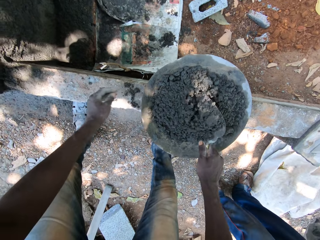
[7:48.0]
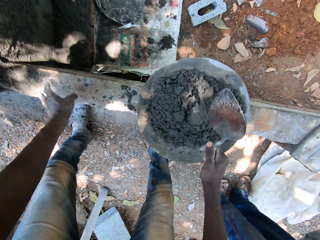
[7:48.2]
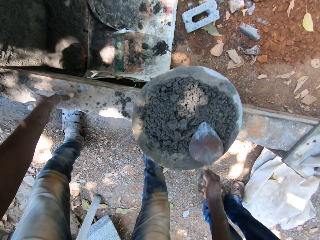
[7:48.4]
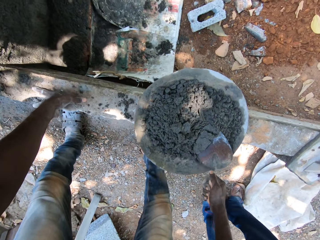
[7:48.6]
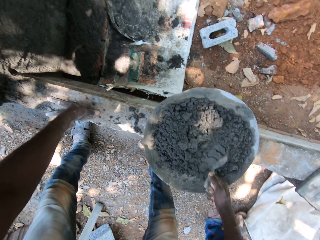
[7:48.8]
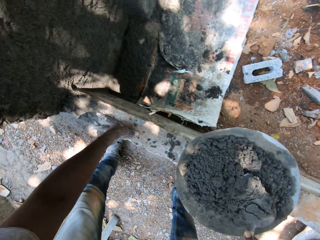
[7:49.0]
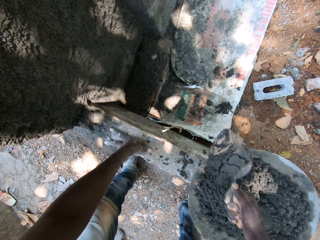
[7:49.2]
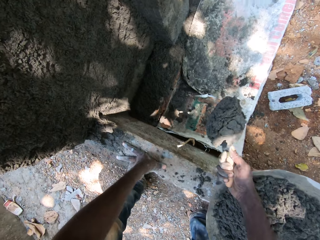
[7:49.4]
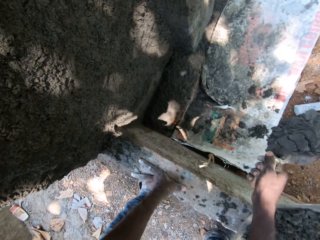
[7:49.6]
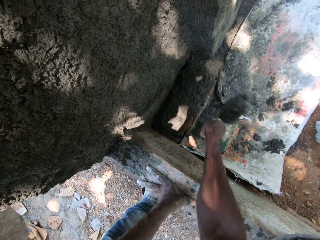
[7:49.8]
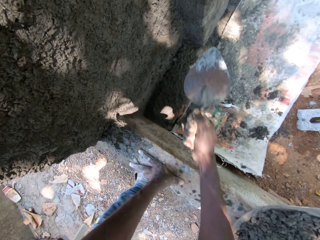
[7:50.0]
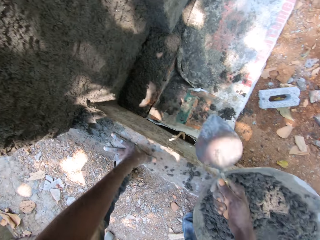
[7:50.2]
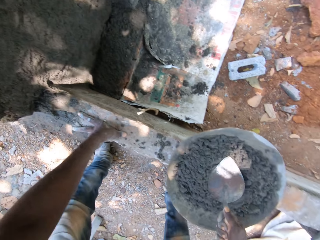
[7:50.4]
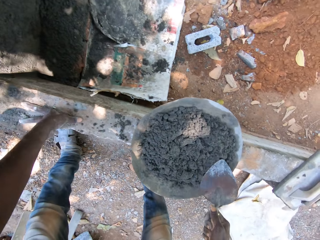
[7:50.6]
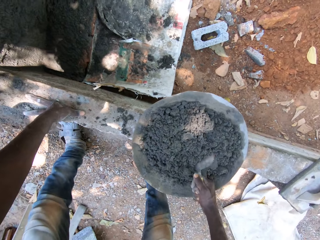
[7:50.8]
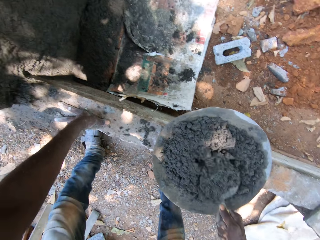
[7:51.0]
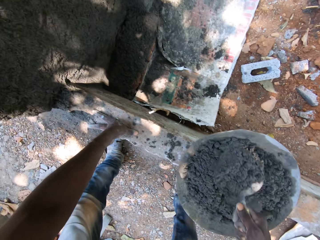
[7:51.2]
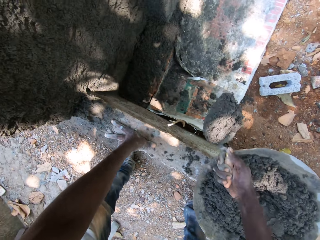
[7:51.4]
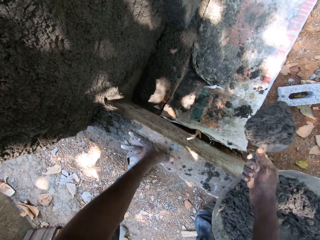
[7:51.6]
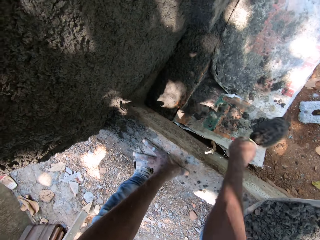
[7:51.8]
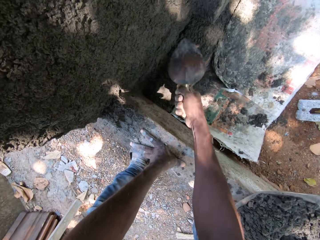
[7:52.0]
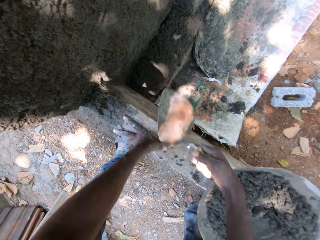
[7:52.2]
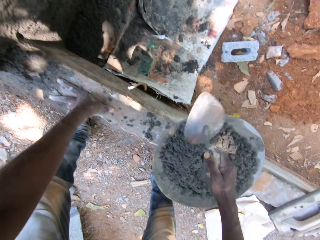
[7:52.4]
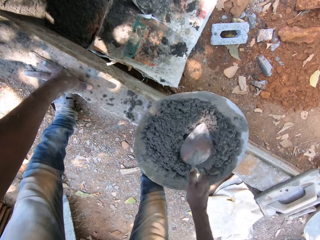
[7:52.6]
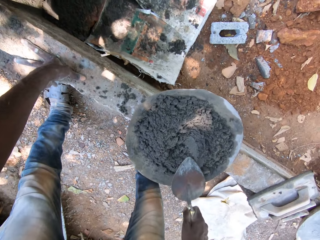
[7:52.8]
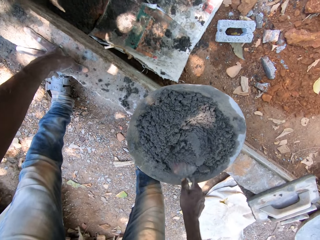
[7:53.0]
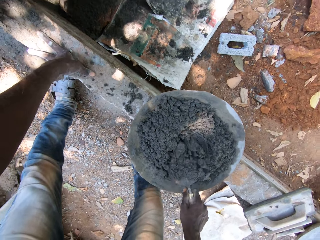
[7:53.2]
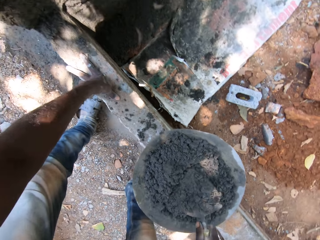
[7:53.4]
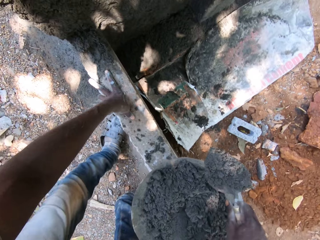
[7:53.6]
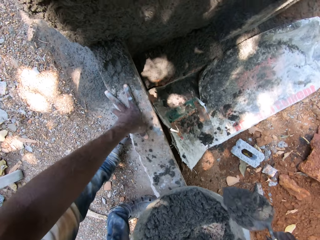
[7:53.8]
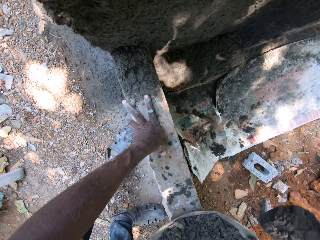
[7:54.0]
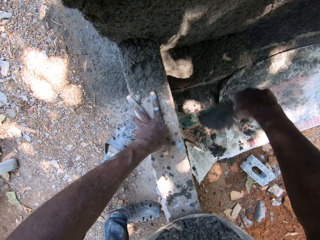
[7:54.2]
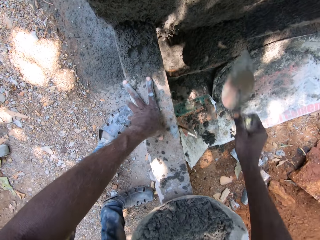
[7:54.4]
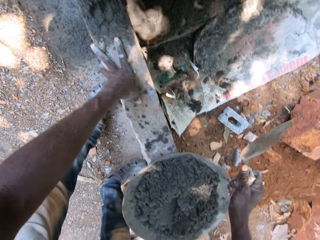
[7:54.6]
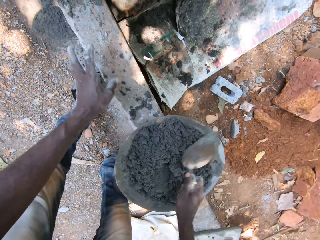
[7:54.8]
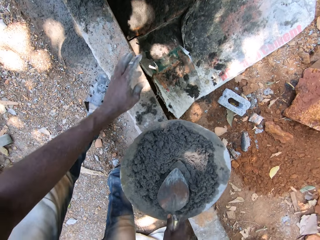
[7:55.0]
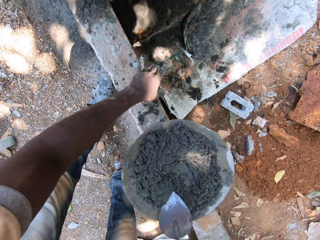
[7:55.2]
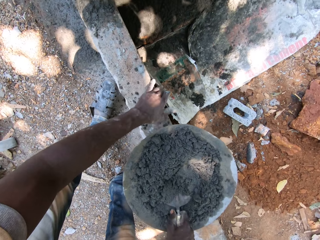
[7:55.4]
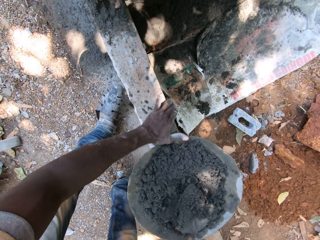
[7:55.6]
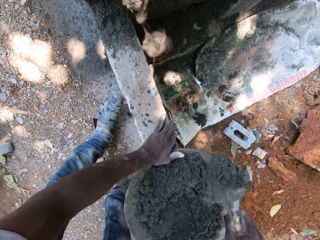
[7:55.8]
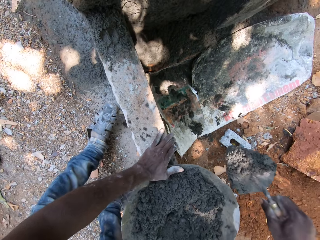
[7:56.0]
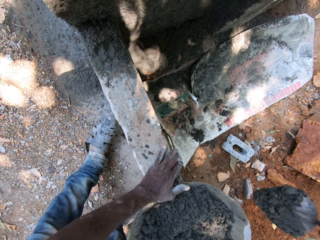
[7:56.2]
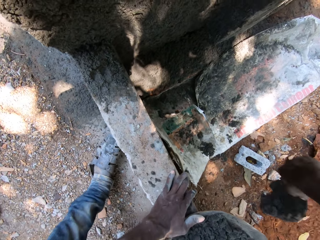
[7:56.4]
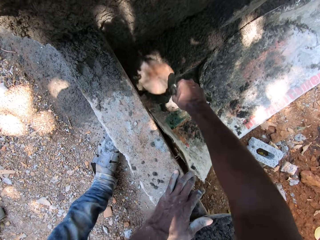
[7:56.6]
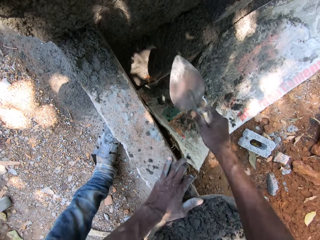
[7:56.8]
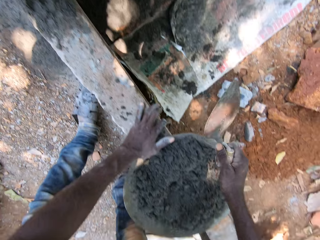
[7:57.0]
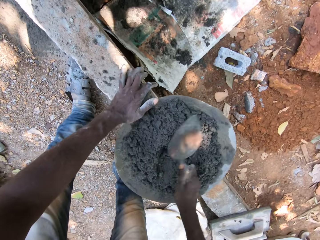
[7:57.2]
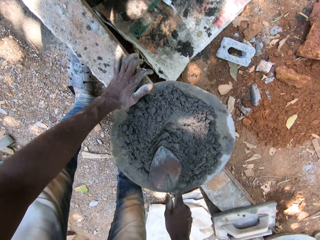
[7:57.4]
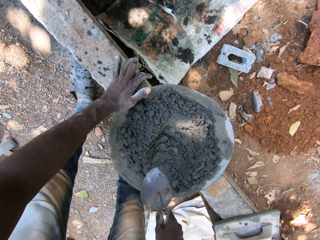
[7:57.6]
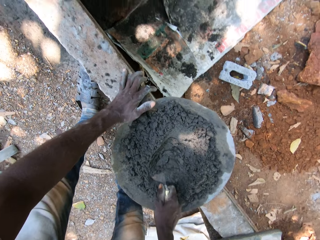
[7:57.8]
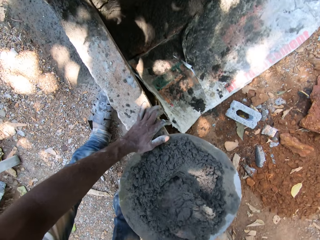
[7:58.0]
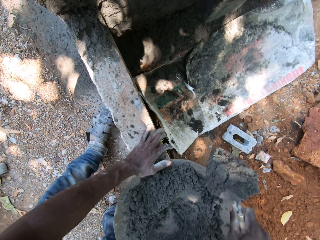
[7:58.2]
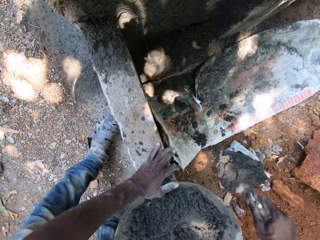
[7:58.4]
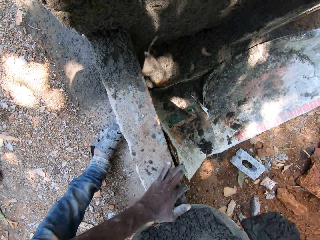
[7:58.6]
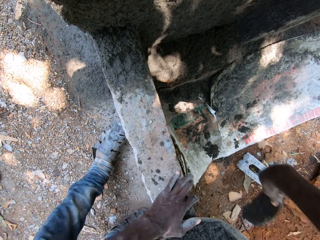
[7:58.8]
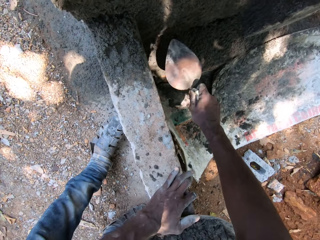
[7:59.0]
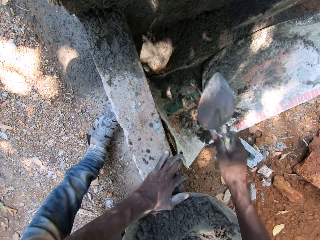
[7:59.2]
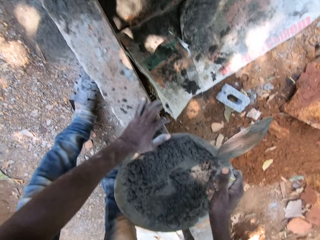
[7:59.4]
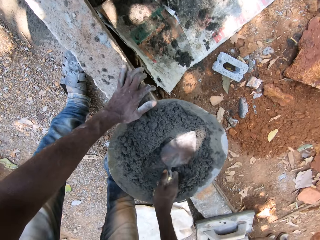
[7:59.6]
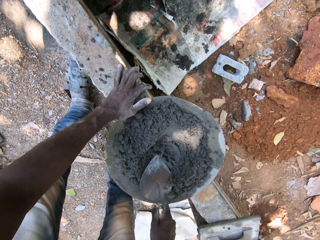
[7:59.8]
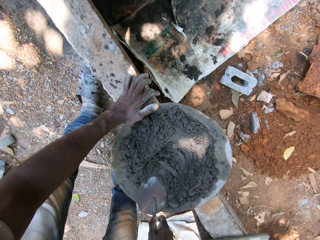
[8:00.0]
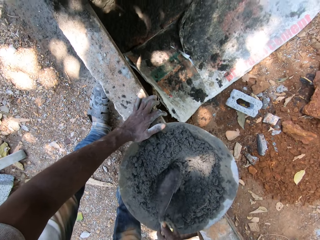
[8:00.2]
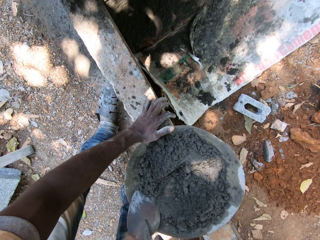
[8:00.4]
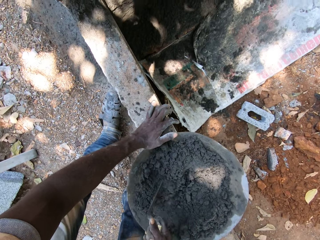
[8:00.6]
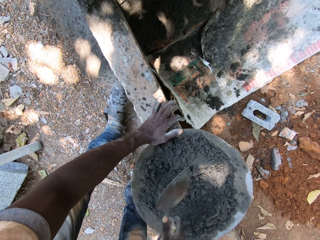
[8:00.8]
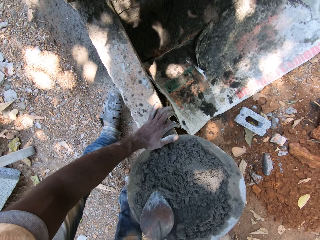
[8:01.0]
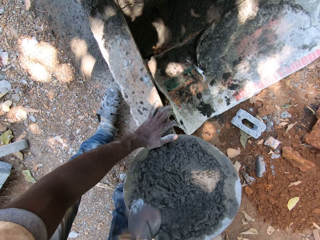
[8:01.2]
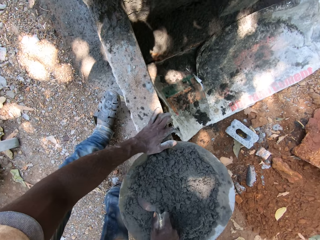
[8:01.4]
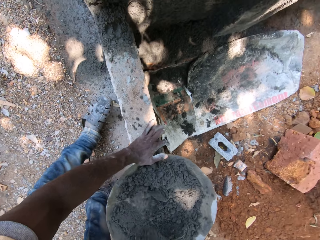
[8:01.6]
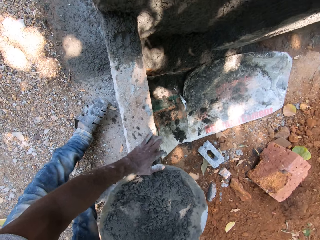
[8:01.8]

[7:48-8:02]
The camera wearer moves the concrete bowl. He packs cement from the pan with the shovel in his right hand. He hits the wall with the shovel in his right hand. He smears concrete on the wall. He packs cement from the pan with the shovel in his right hand. He hits the wall with the shovel in his right hand. He smears concrete on the wall. He packs cement from the pan with the shovel in his right hand. He hits the wall with the shovel in his right hand. He smears concrete on the wall. He packs cement from the pan with the shovel in his right hand. He hits the wall with the shovel in his right hand. He smears concrete on the wall. He packs cement from the pan with the shovel in his right hand. He hits the wall with the shovel in his right hand. He smears concrete on the wall. He packs cement from the pan with the shovel in his right hand.

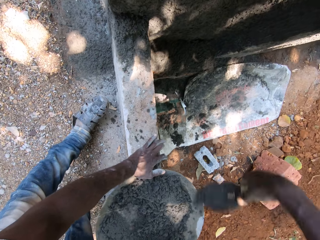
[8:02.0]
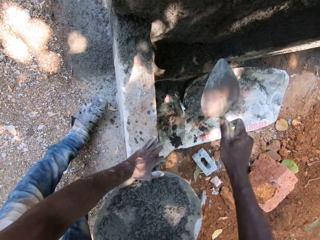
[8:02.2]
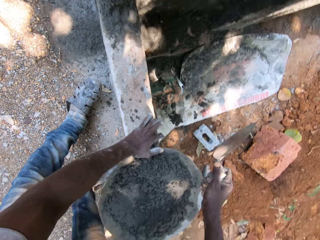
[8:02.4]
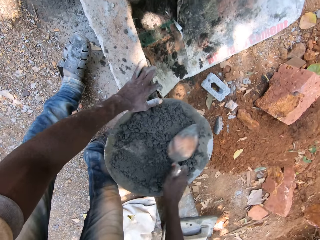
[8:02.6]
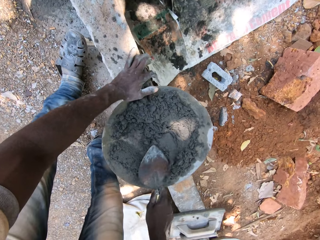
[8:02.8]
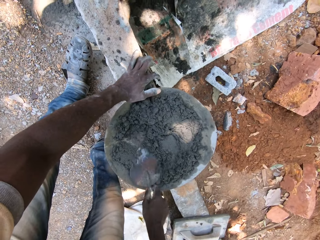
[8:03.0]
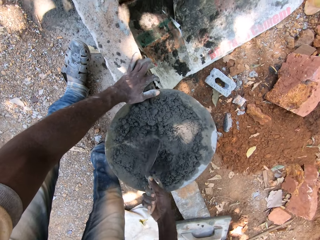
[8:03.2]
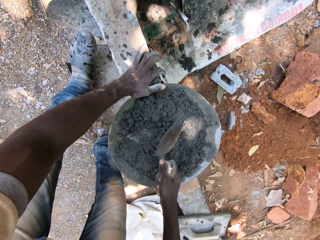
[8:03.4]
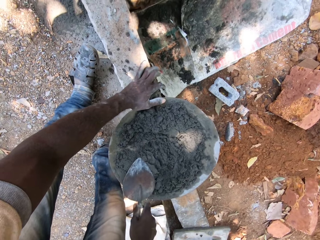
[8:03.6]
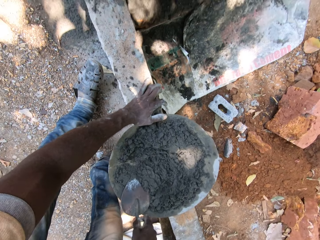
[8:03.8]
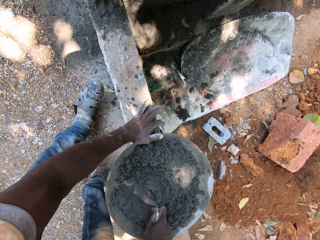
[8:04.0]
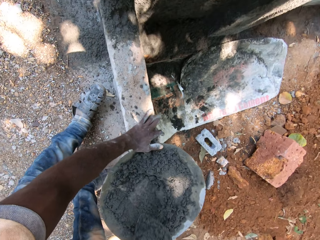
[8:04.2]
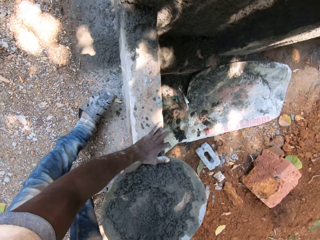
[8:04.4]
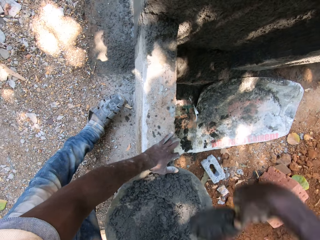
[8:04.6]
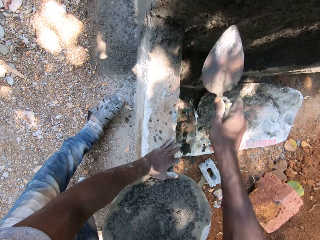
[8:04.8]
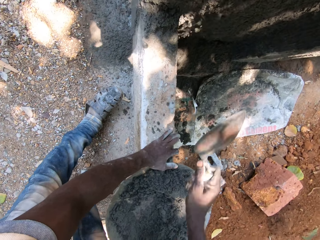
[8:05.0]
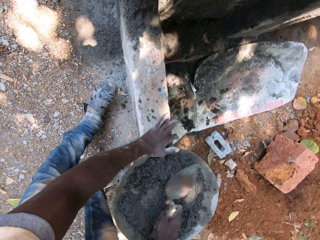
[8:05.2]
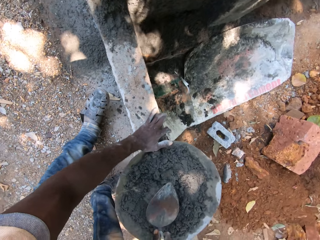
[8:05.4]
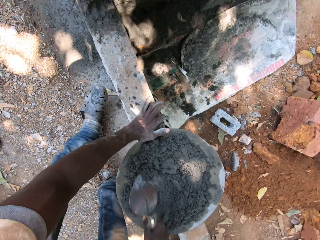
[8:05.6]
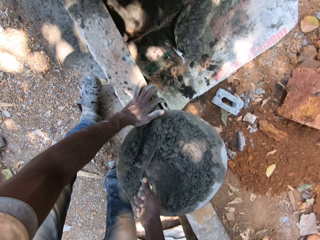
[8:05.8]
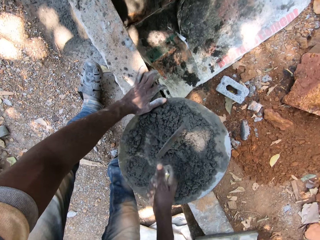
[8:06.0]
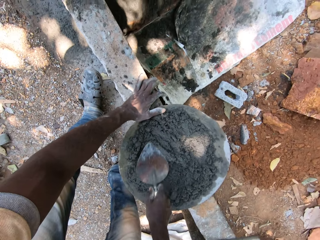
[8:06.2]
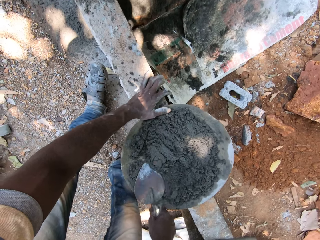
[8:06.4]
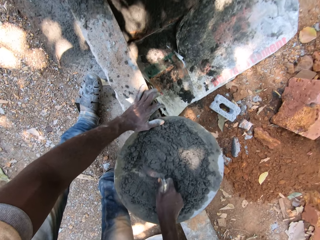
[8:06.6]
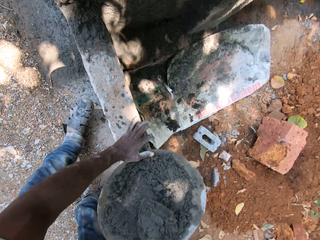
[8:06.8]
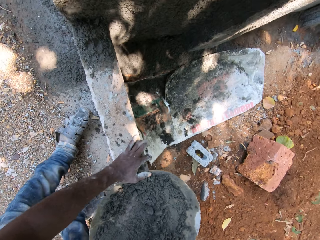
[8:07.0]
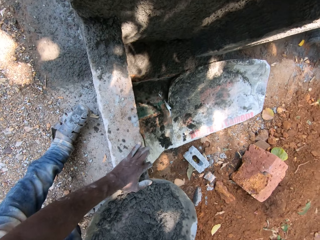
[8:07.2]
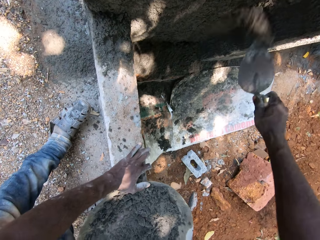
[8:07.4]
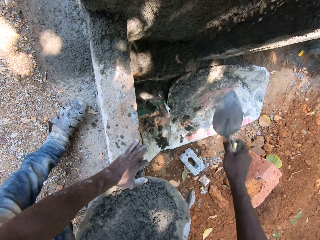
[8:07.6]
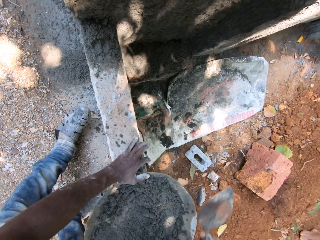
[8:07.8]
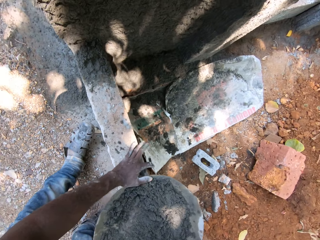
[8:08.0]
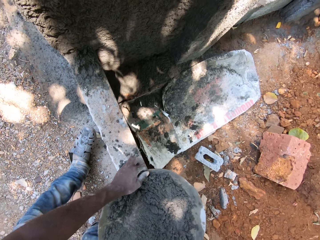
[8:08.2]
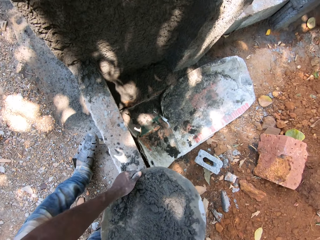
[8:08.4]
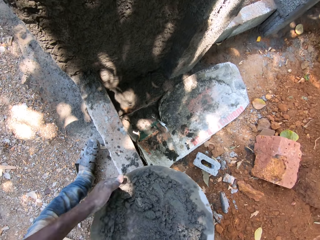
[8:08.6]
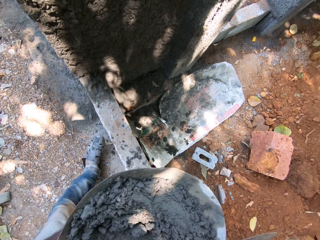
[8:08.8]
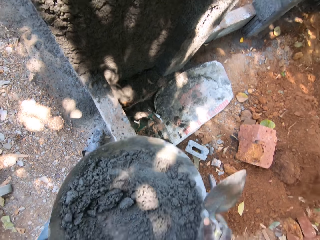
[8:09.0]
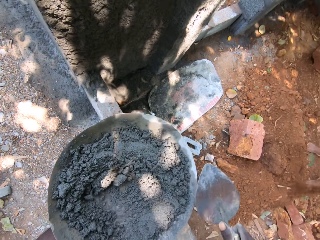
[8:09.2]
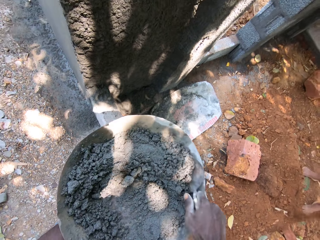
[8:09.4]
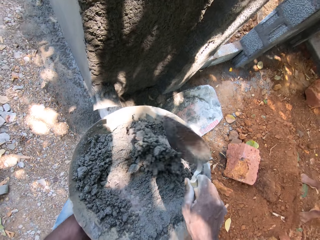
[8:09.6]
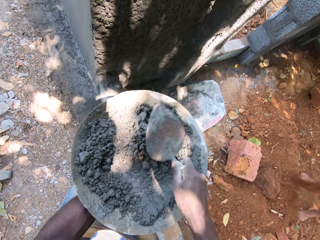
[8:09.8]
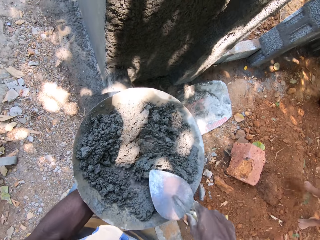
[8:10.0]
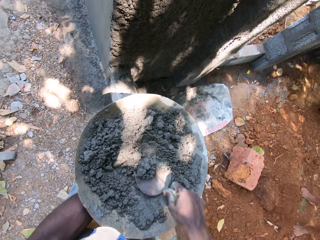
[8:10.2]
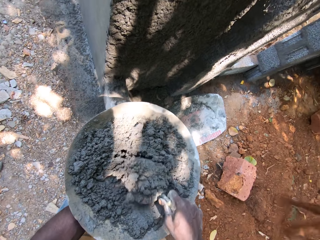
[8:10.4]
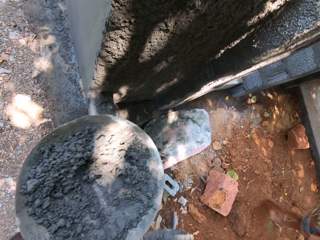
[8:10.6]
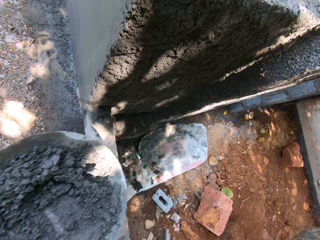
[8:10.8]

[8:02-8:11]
The camera wearer smears concrete on the wall. He hits the wall with the shovel in his right hand. He packs cement from the pan with the shovel in his right hand. He hits the wall with the shovel in his right hand. He smears concrete on the wall. He packs cement from the pan with the shovel in his right hand. He hits the wall with the shovel in his right hand. He smears concrete on the wall. He lifts the pan on the floor with his left hand. He packs cement from the pan with the shovel in his right hand.
